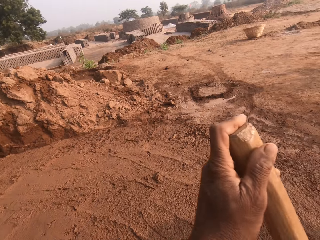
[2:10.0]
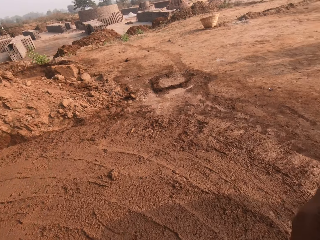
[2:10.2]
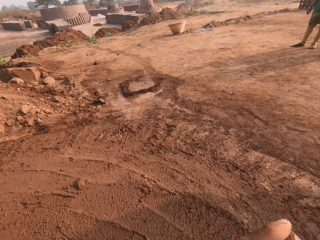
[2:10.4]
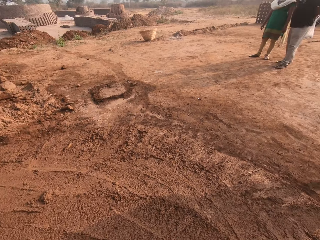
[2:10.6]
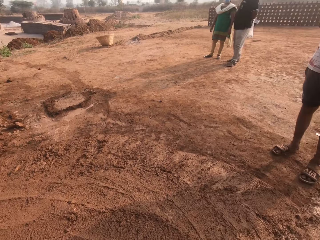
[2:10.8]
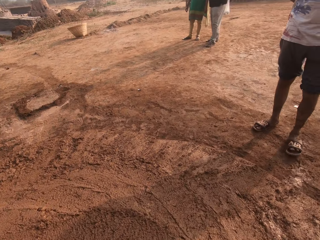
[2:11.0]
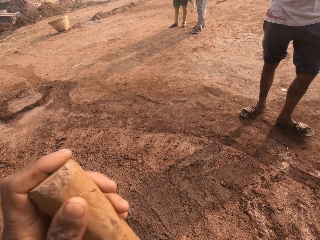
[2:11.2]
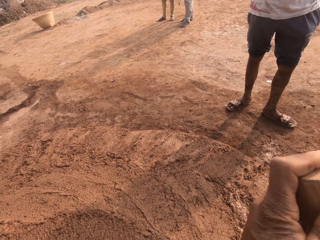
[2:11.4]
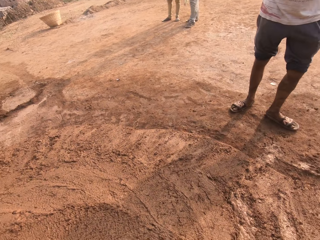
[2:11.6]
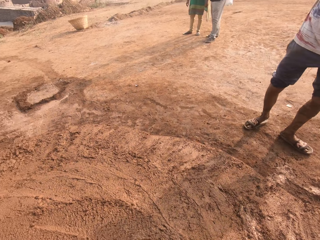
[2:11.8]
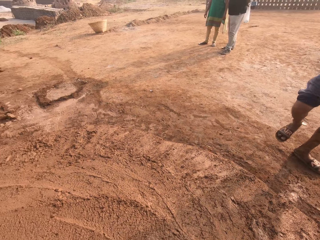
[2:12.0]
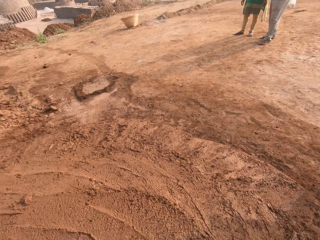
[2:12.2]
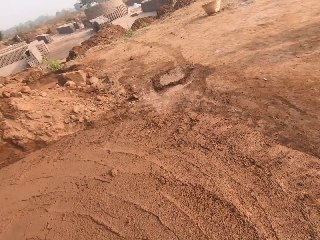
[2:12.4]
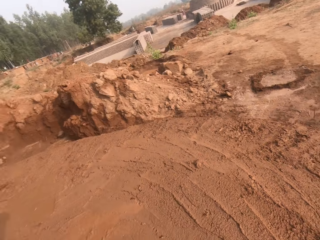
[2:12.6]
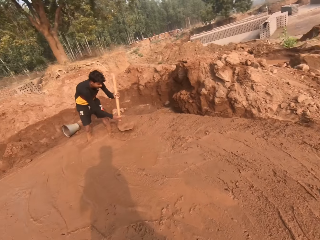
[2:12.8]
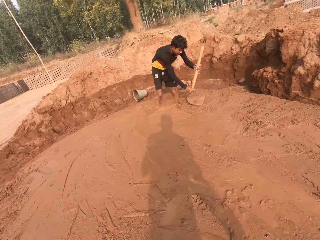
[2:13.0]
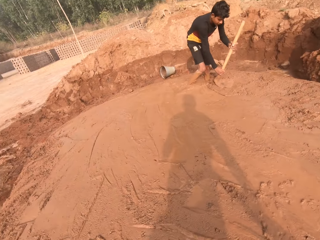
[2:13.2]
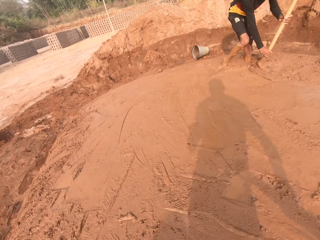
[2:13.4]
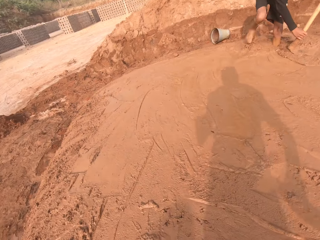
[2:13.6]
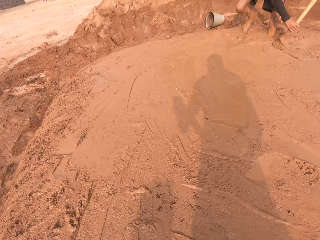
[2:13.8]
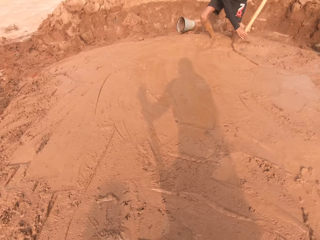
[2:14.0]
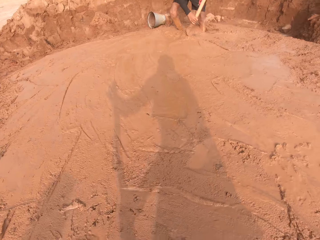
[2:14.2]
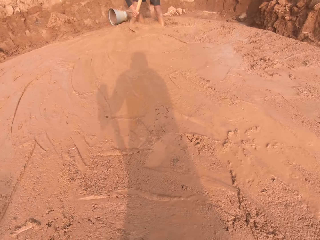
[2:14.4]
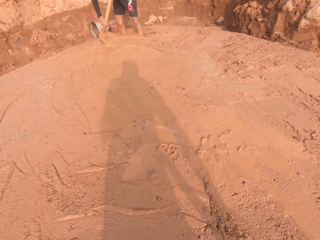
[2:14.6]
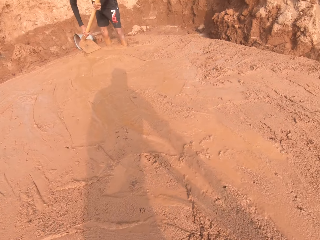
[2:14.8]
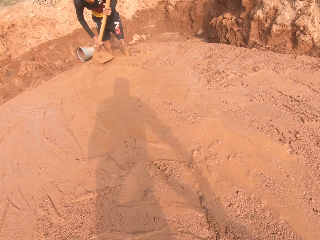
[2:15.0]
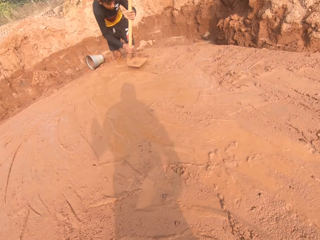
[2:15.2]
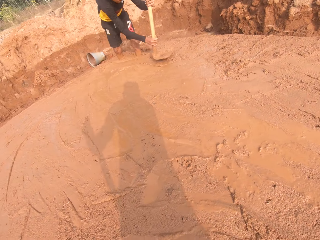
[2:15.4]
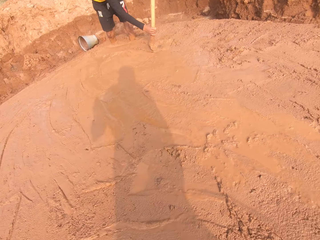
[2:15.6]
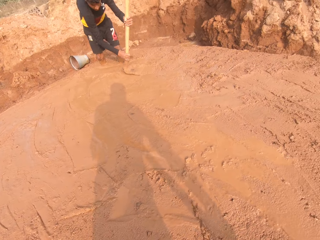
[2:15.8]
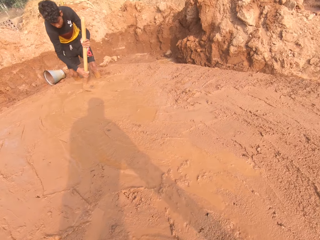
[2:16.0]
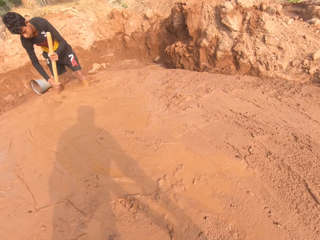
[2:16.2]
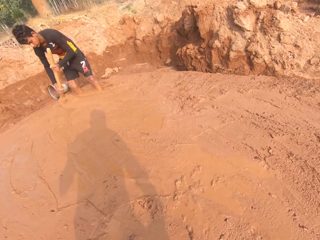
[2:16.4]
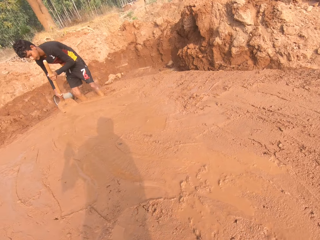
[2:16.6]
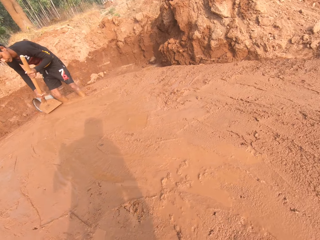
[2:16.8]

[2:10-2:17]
A person walks around.

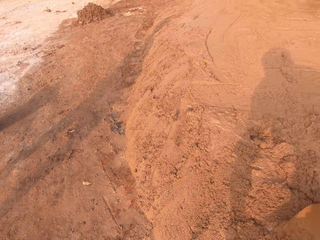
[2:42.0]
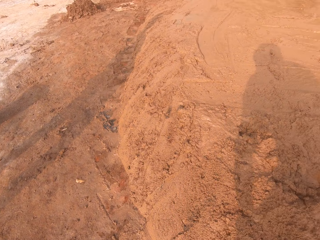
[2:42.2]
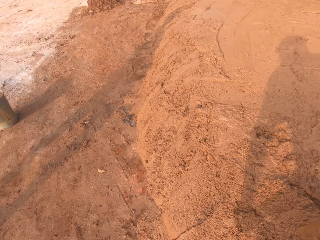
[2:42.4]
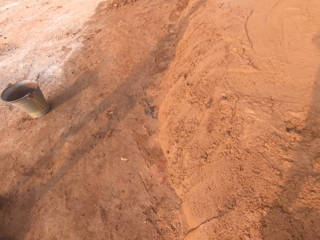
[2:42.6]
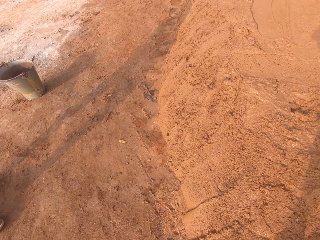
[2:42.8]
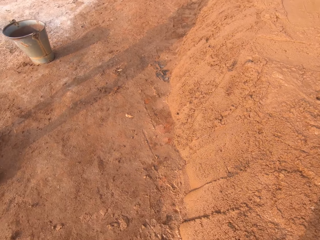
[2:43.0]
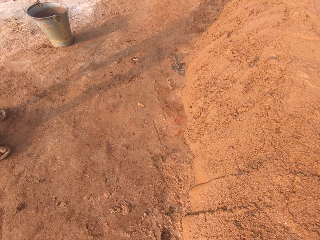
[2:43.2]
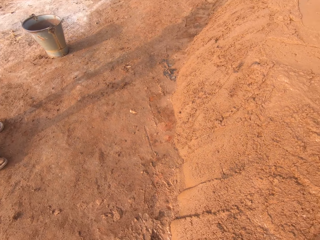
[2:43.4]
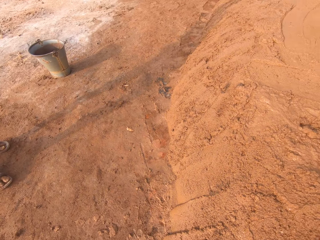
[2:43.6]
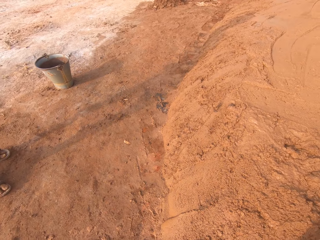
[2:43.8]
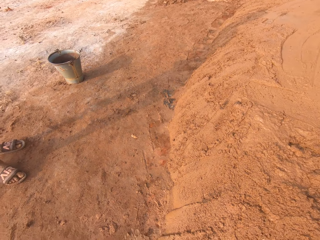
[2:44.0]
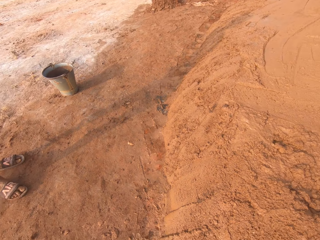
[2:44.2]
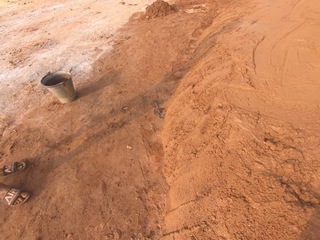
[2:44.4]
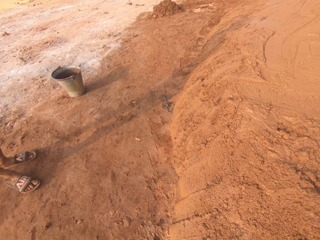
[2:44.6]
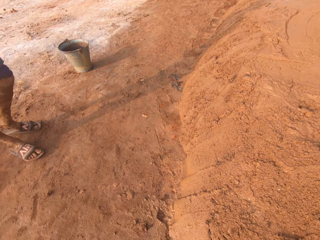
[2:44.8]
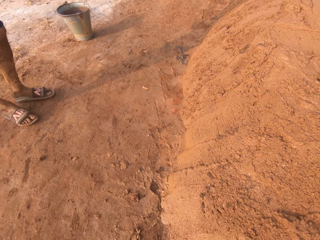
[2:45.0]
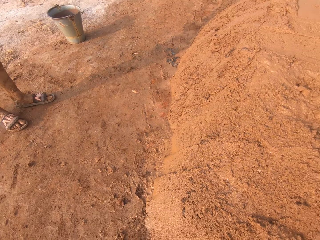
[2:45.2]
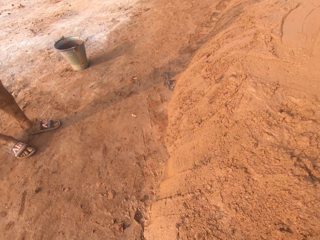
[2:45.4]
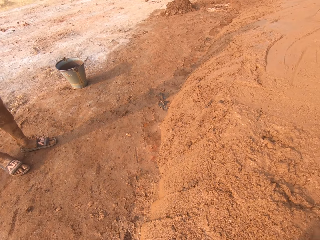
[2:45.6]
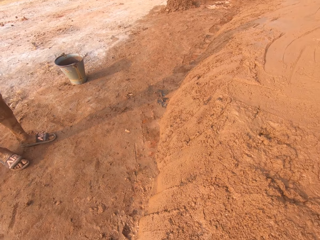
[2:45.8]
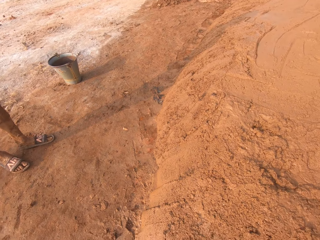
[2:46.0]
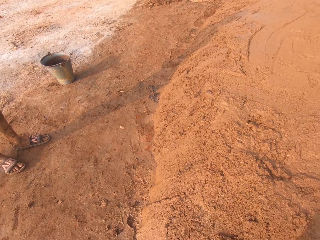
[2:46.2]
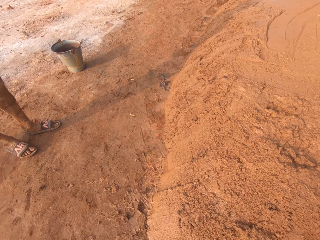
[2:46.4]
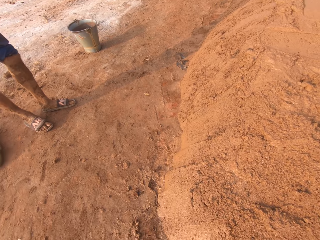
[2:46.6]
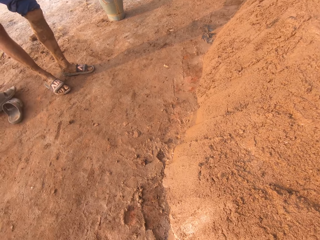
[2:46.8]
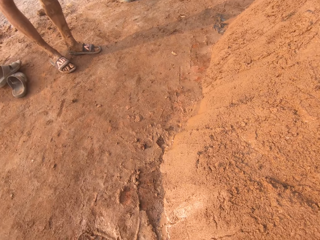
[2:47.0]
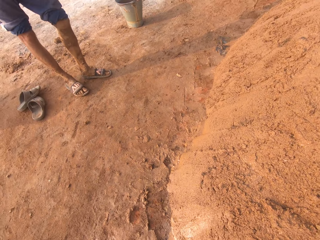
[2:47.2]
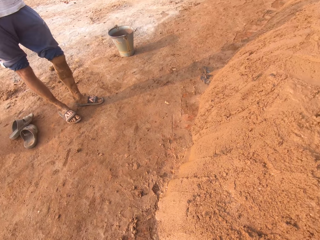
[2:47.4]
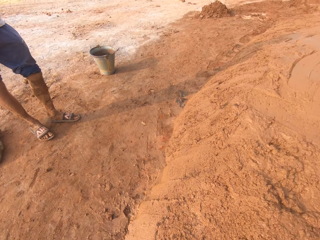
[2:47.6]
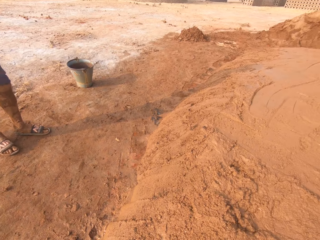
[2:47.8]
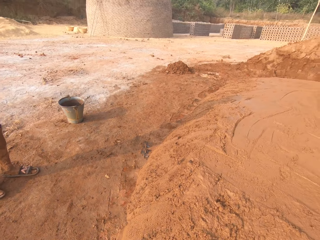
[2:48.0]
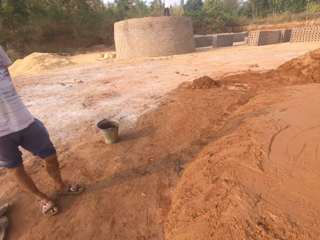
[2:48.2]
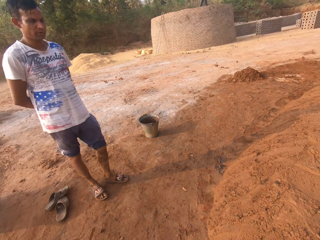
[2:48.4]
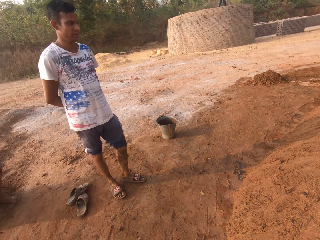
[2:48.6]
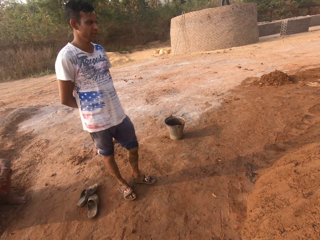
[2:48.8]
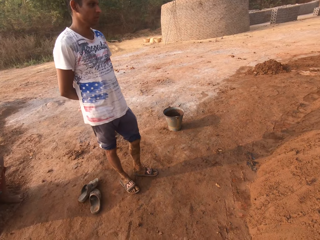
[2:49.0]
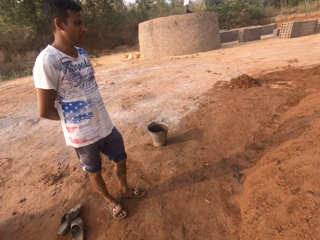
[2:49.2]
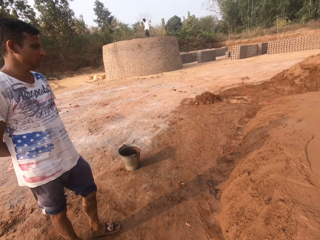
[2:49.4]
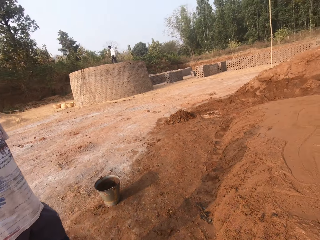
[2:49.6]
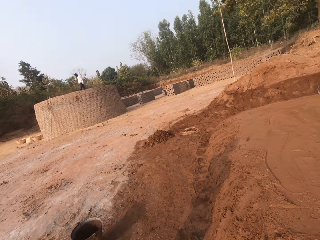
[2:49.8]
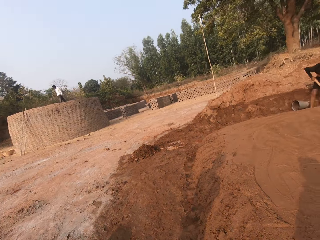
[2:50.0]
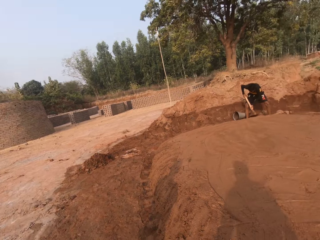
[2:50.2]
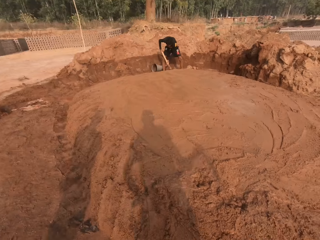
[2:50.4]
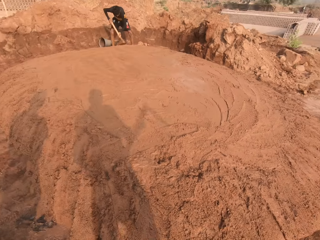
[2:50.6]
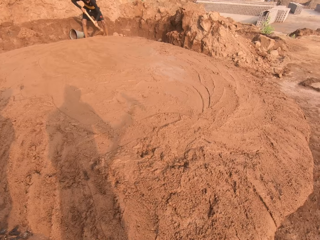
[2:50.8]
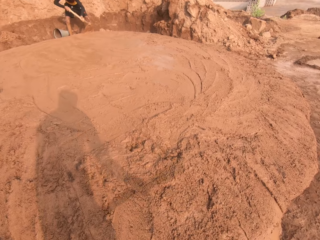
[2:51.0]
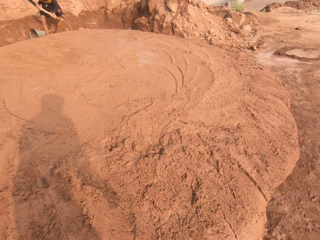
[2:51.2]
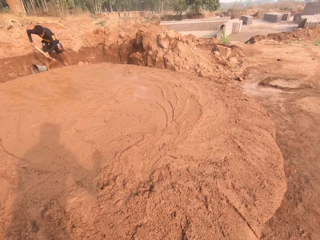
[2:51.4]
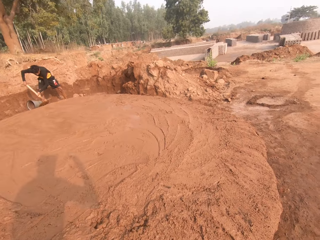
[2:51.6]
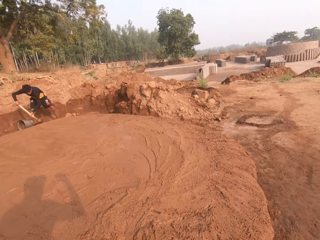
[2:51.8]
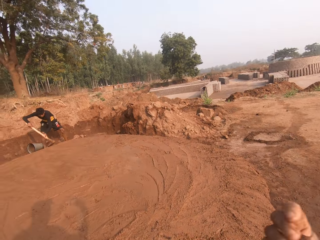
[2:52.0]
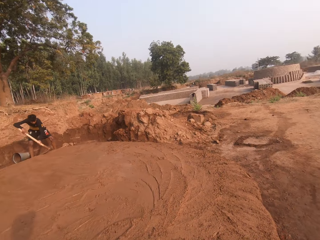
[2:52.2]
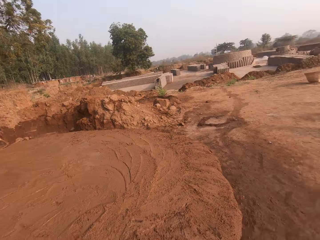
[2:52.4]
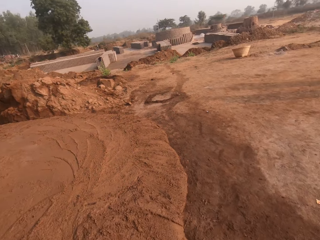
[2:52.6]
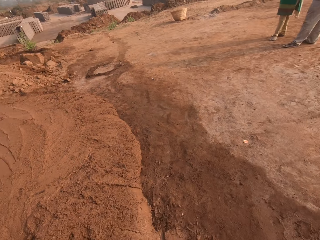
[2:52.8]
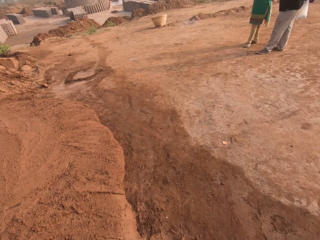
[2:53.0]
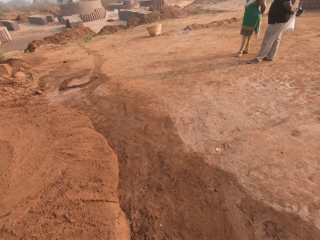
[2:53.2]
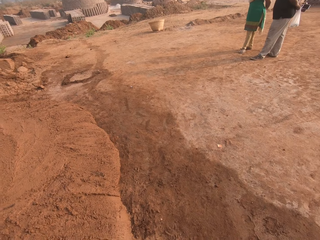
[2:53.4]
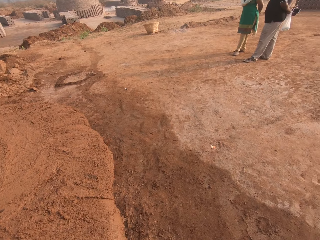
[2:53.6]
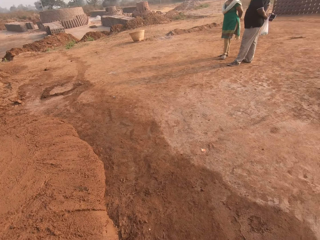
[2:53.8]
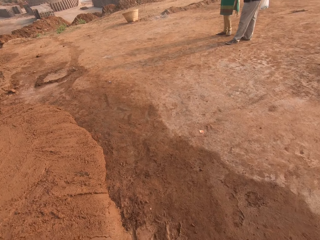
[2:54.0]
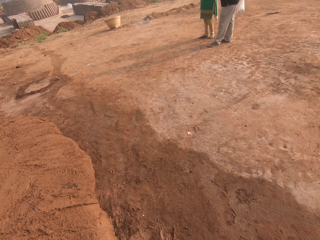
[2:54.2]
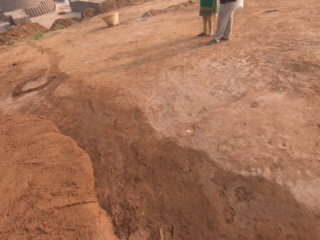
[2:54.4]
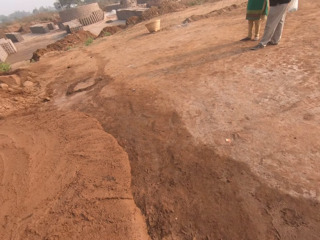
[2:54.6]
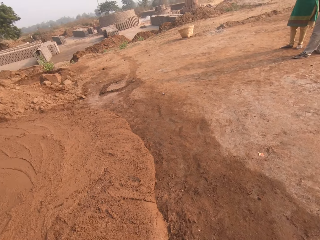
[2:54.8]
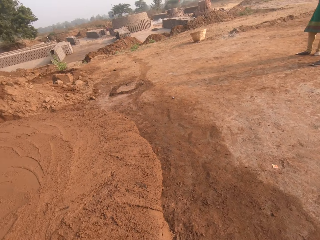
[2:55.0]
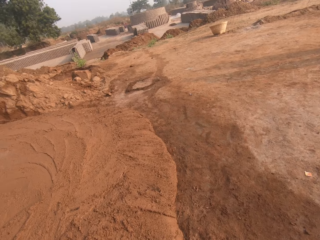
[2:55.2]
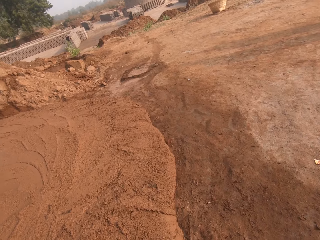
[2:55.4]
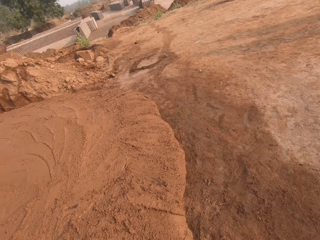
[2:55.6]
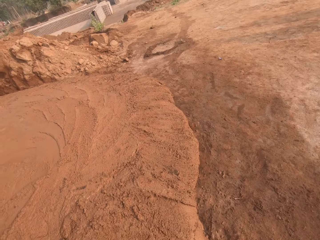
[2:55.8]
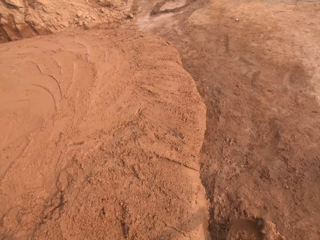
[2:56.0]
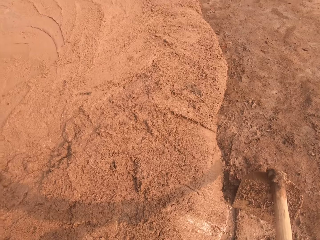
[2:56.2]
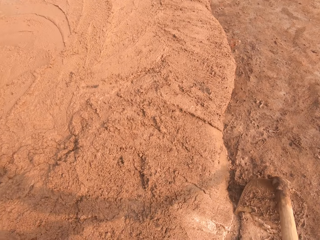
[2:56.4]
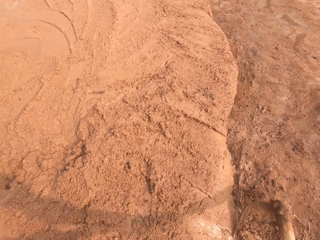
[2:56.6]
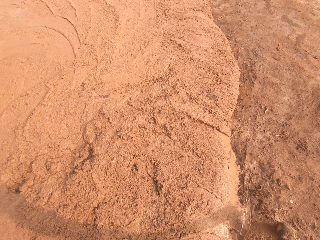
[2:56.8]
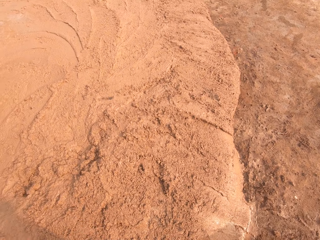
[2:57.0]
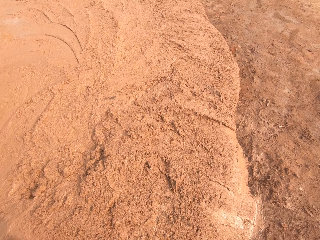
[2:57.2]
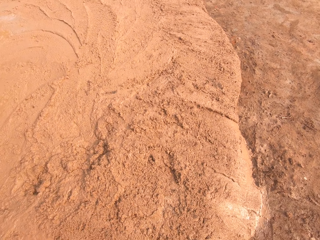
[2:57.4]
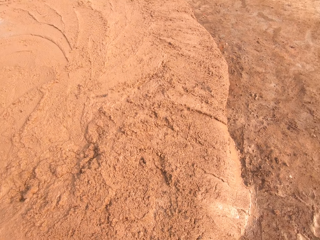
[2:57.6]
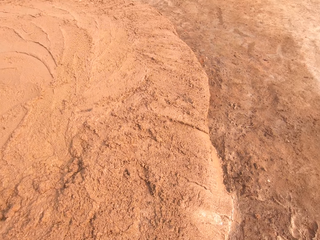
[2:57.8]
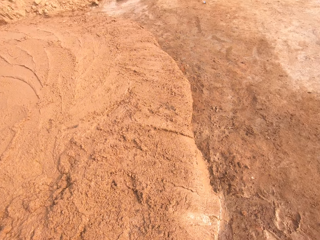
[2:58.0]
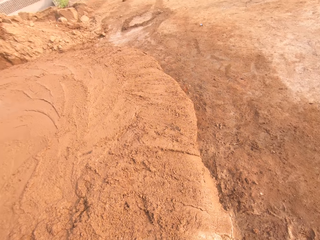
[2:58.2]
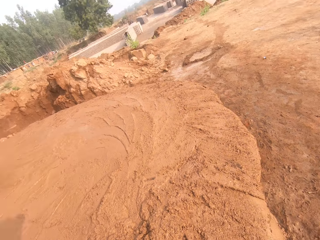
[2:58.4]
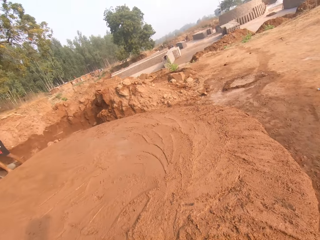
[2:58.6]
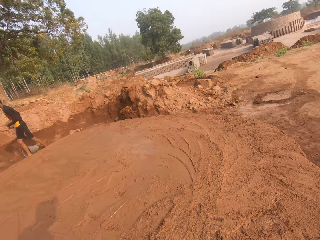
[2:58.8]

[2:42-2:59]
The camera wearer looks around. They collect the mud with a hoe. They look around.
